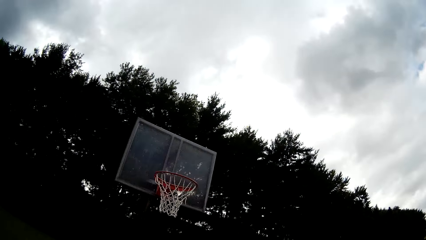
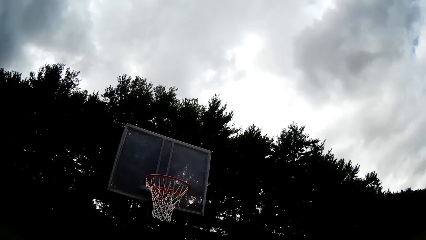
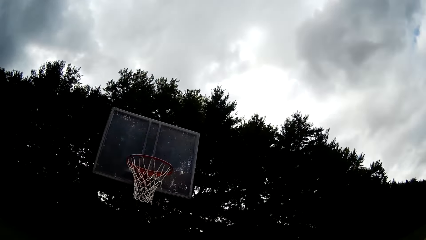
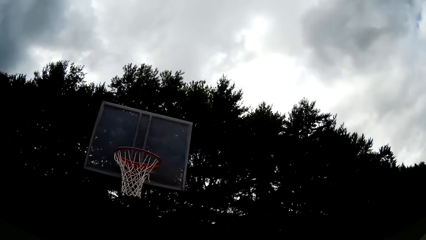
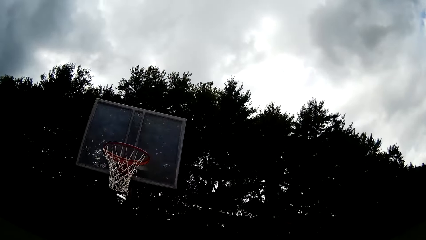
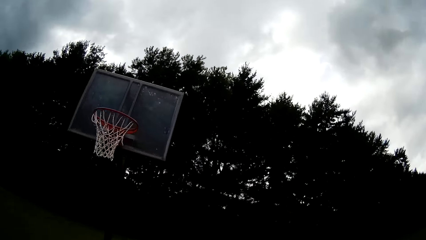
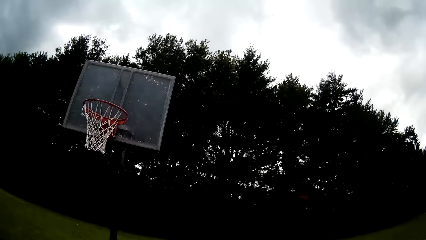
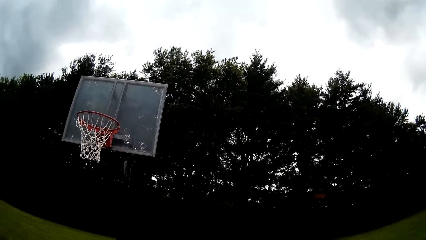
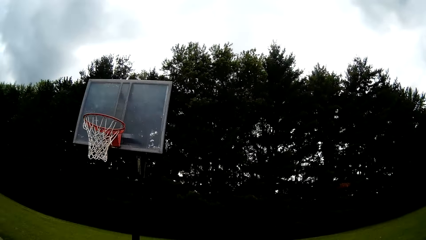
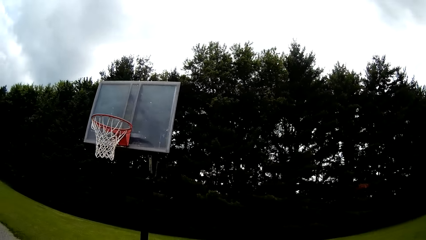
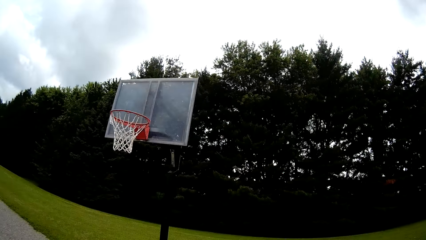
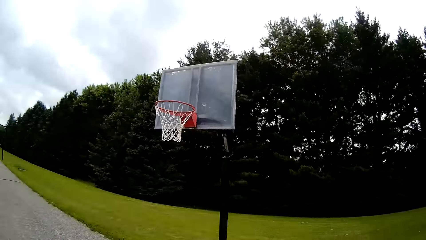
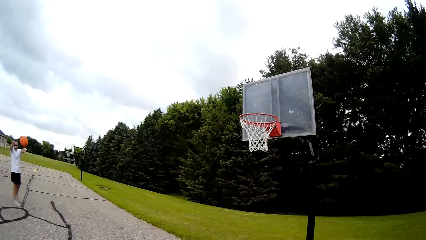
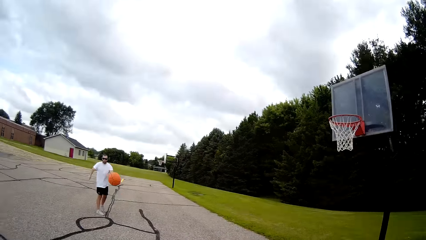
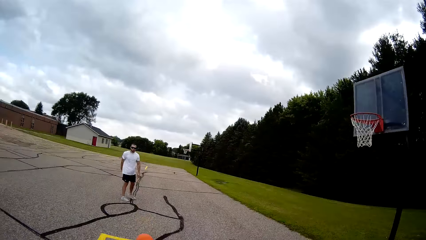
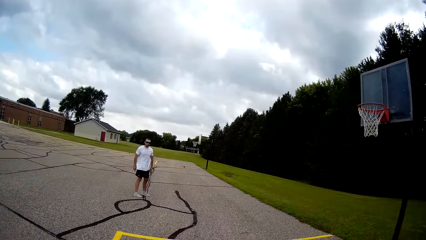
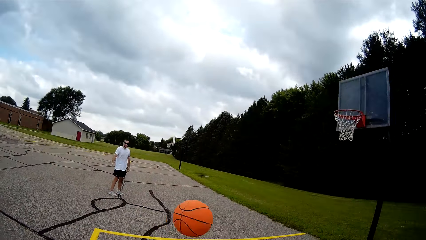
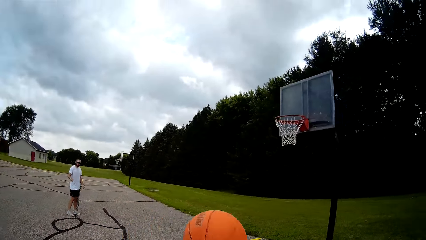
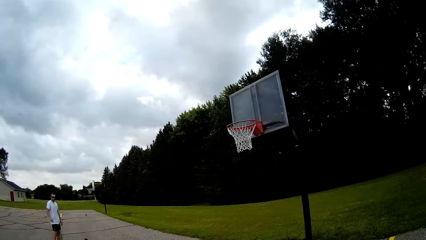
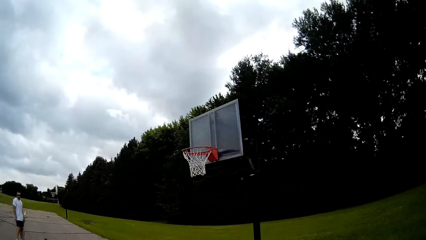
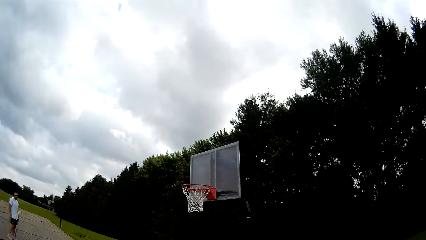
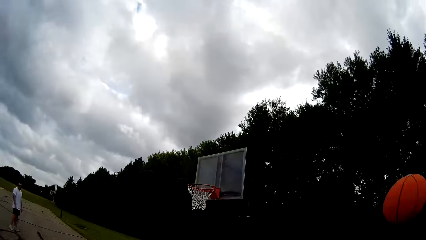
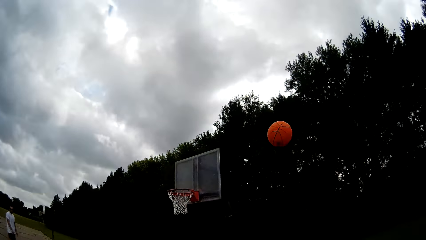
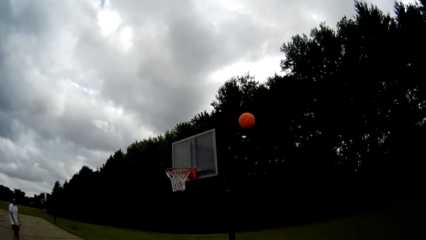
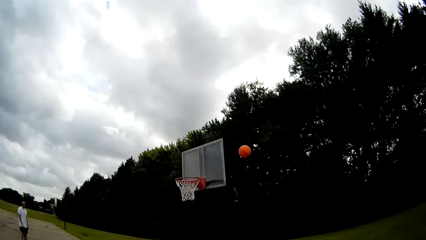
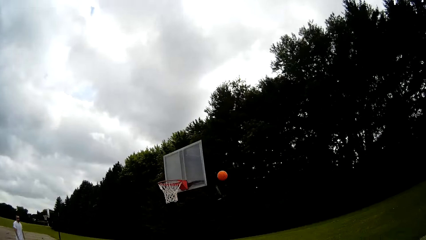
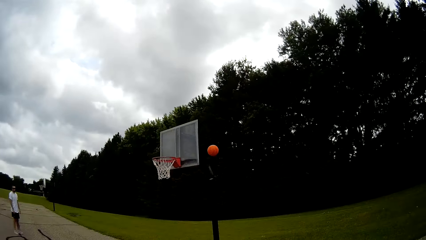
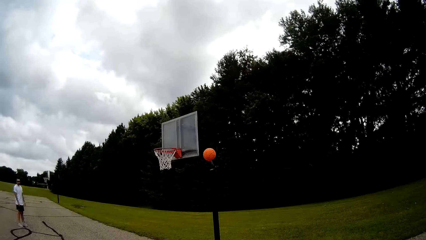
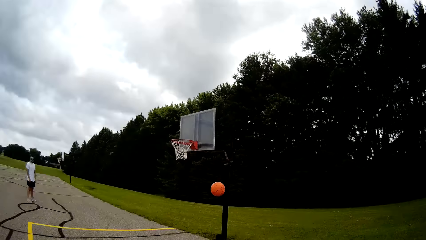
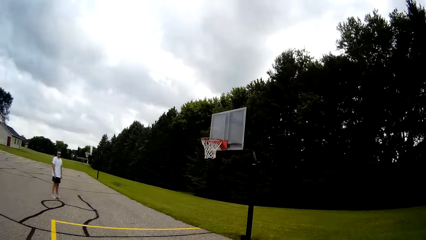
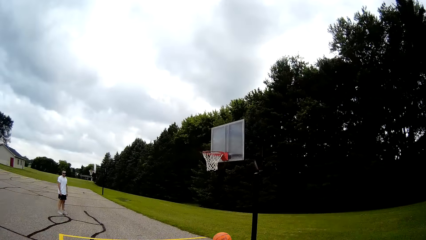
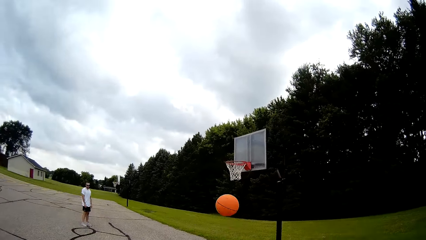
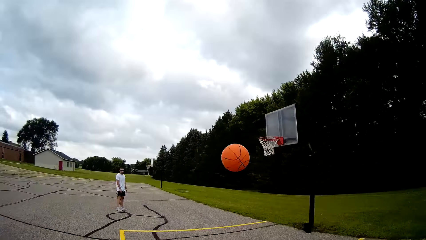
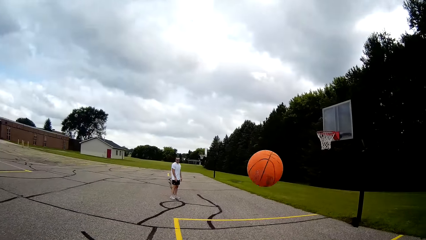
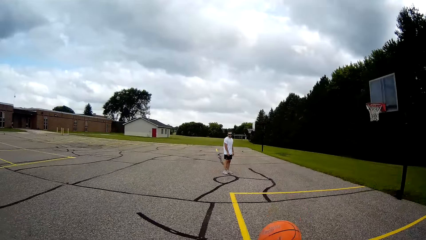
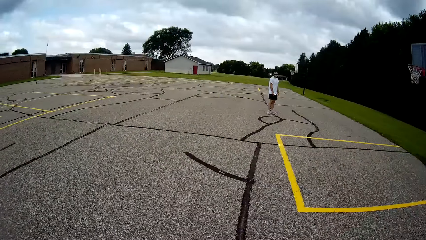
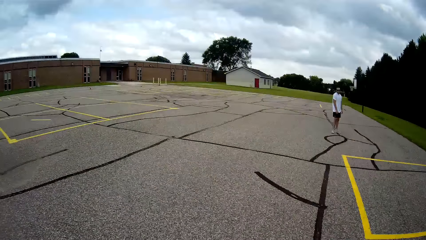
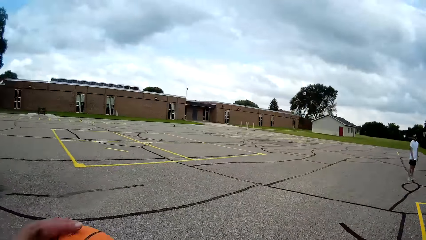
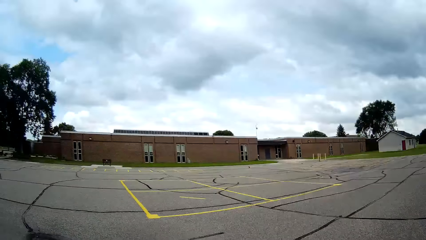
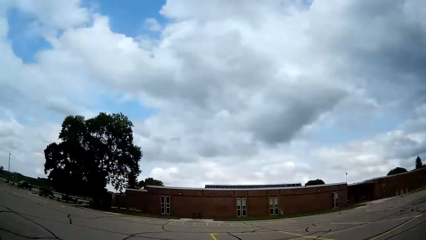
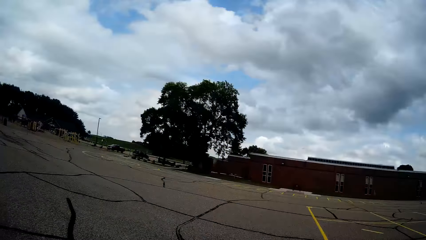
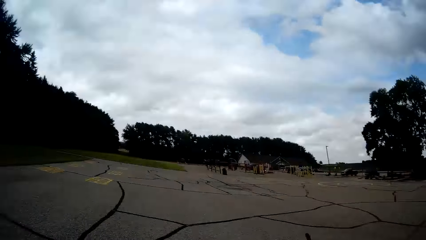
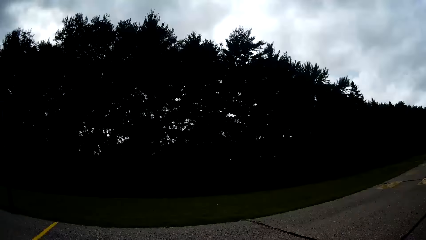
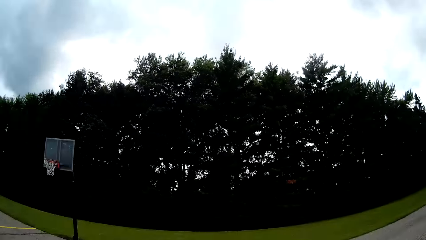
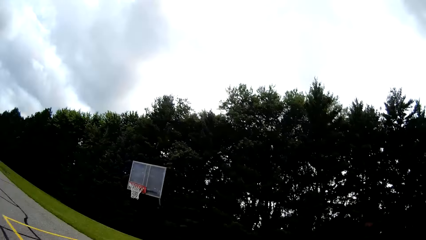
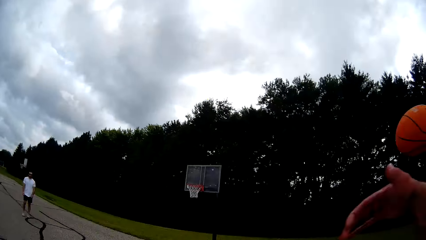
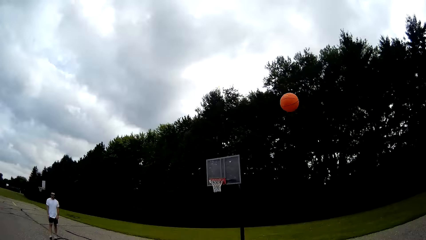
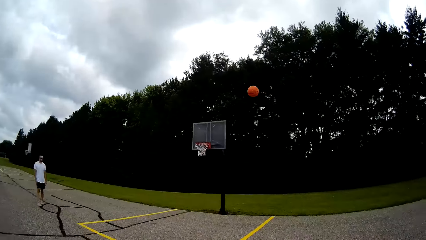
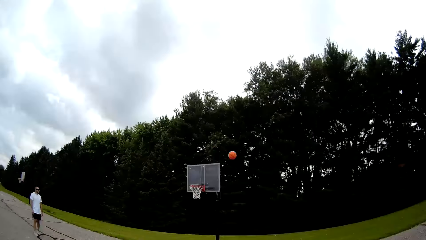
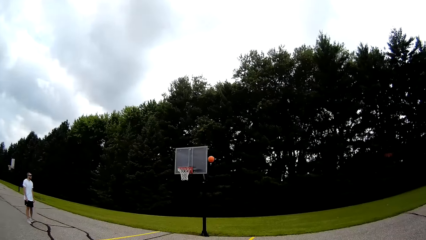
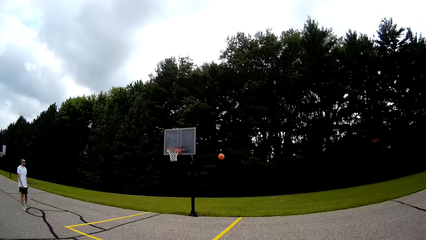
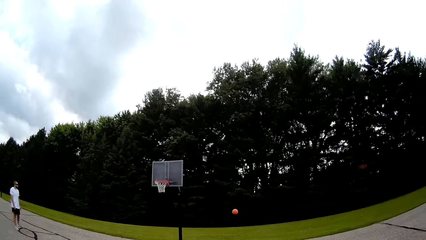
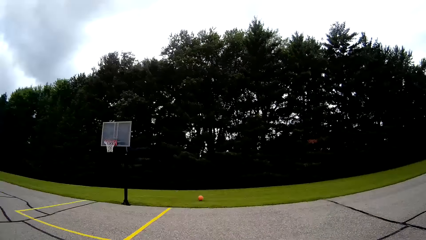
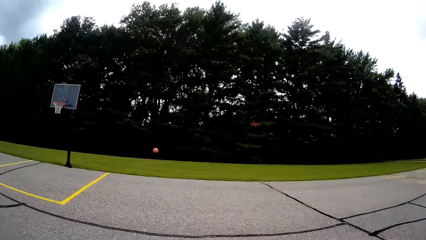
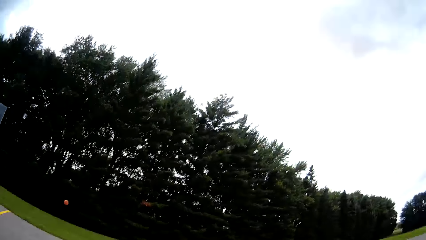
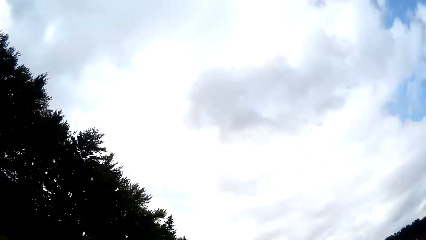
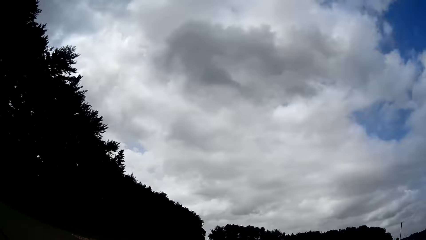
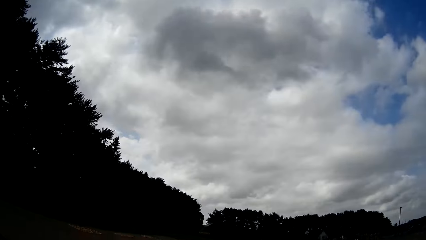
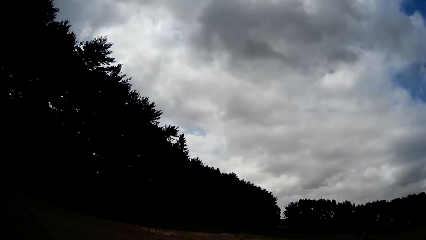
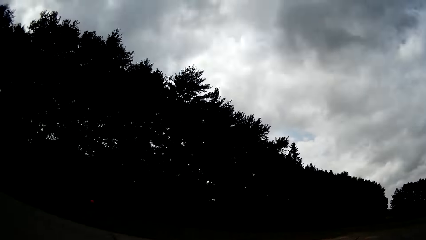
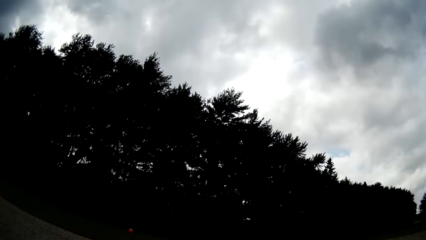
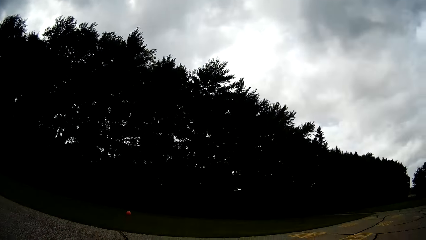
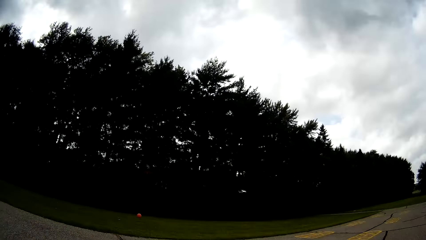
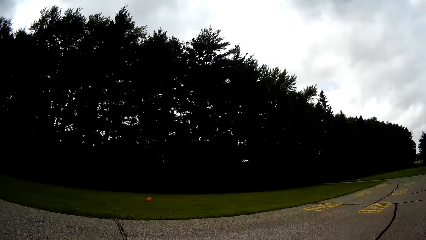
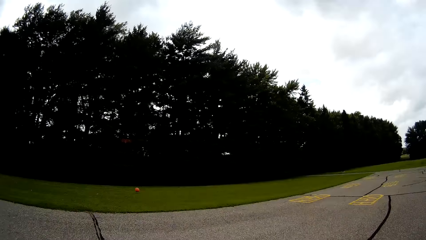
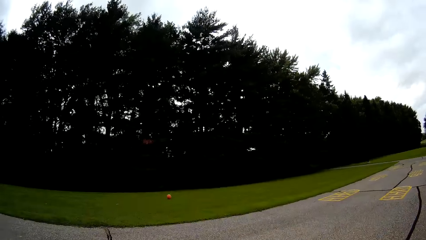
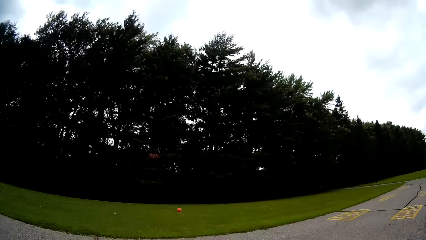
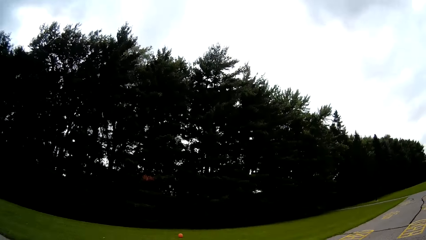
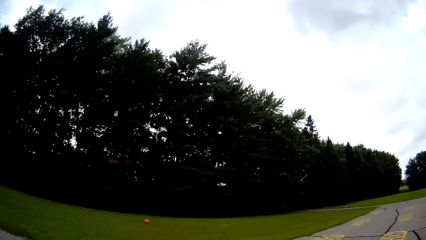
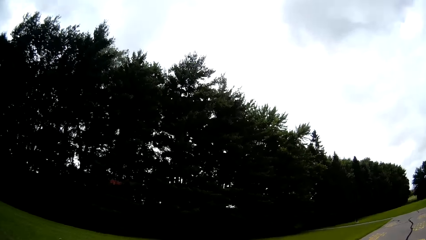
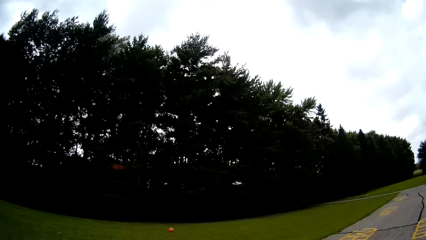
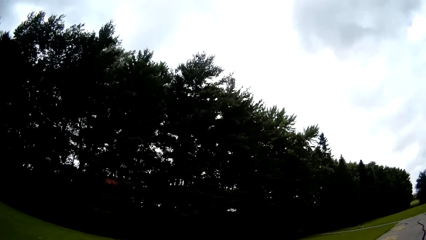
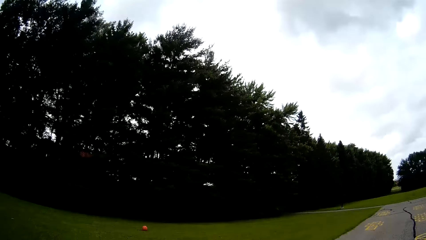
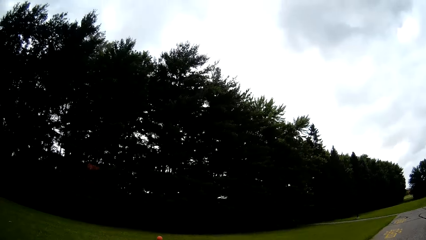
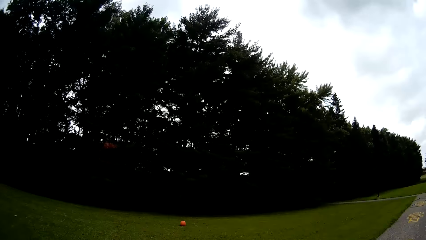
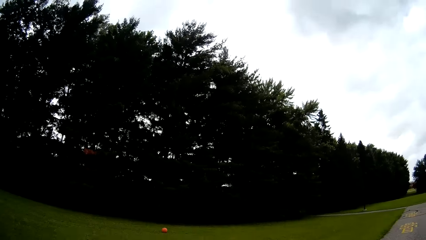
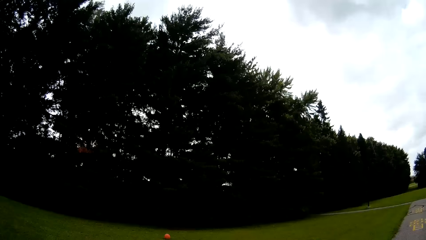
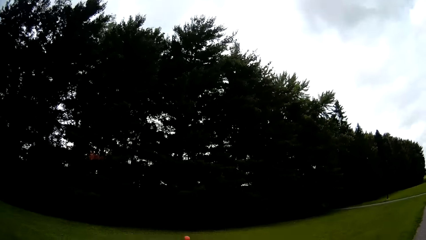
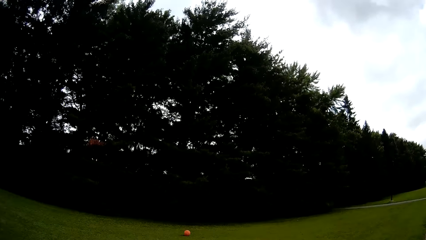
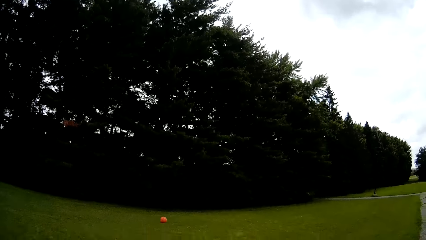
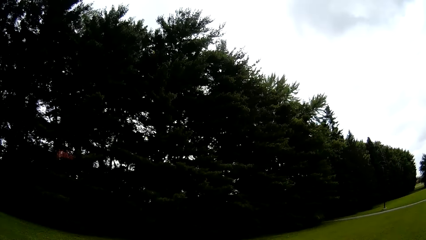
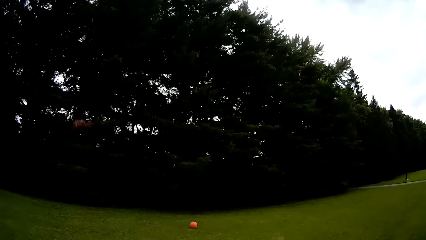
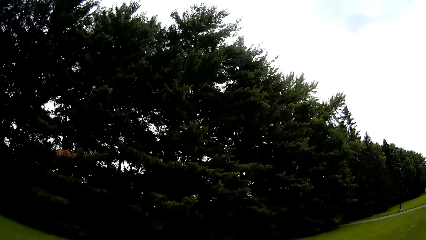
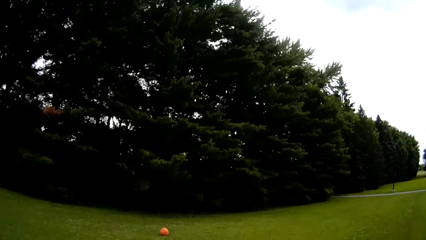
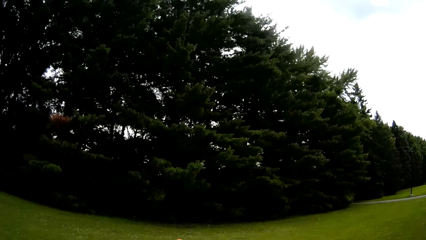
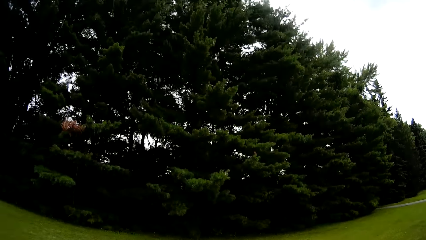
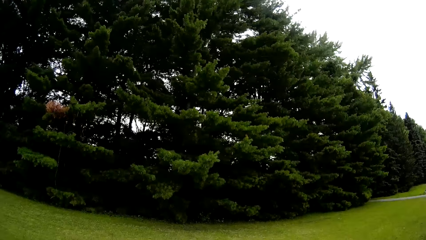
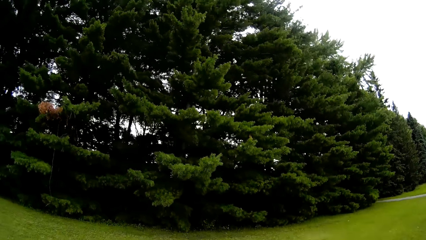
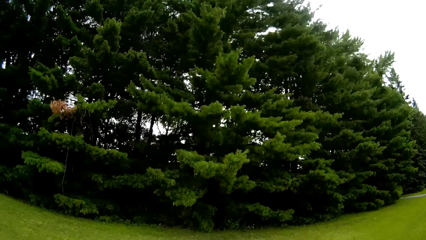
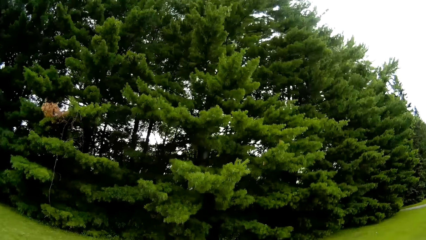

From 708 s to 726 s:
A person passes the basketball to the camera wearer. The camera wearer holds the basketball. They catch the ball. They throw the ball close to the blackboard. They hold the basketball and catch the ball. They throw the basketball in the basketball hoop. They jog towards the basketball. They walk towards the ball in the field.
